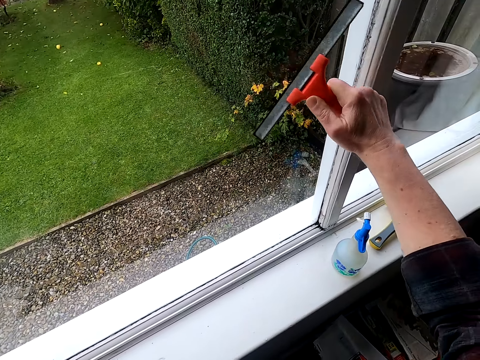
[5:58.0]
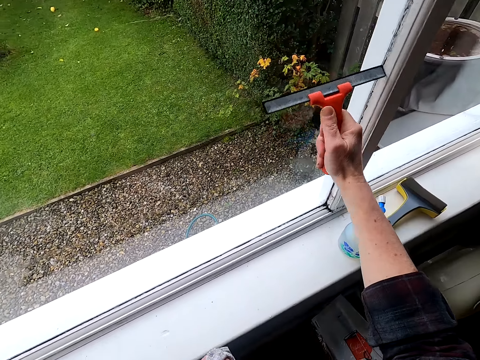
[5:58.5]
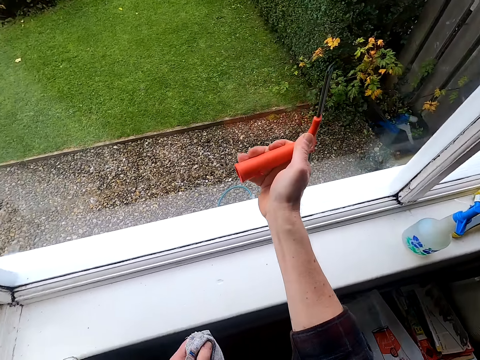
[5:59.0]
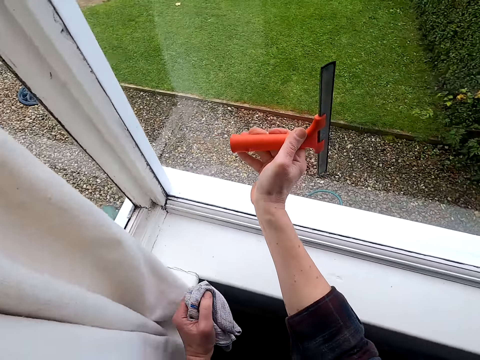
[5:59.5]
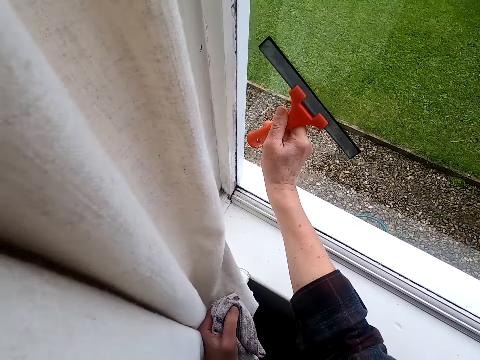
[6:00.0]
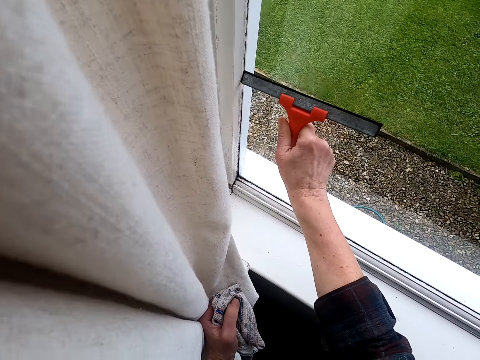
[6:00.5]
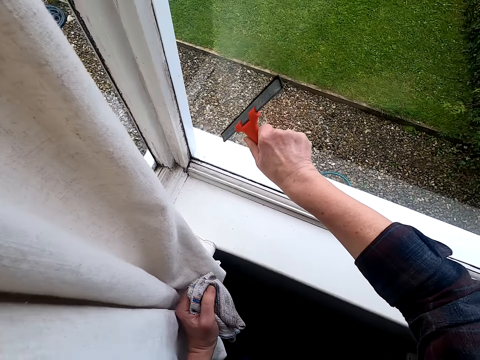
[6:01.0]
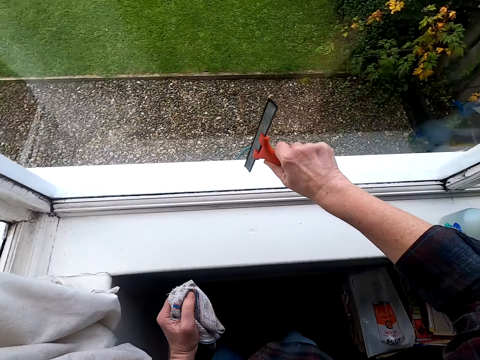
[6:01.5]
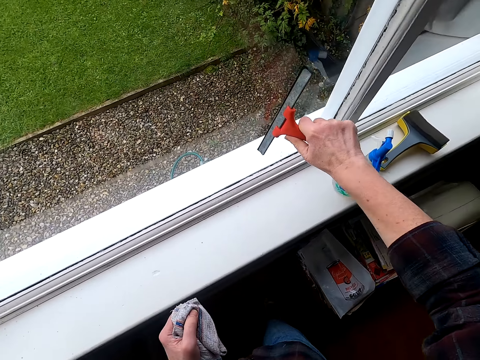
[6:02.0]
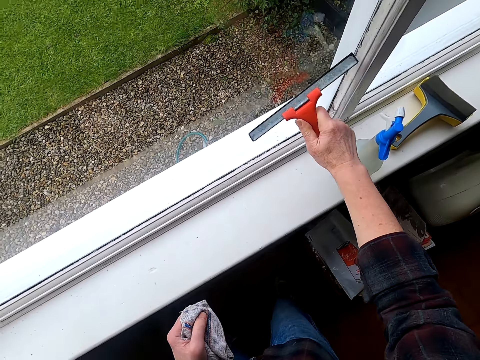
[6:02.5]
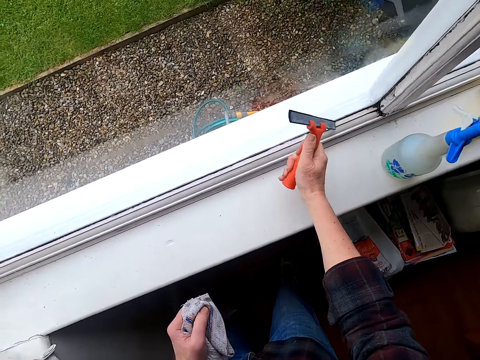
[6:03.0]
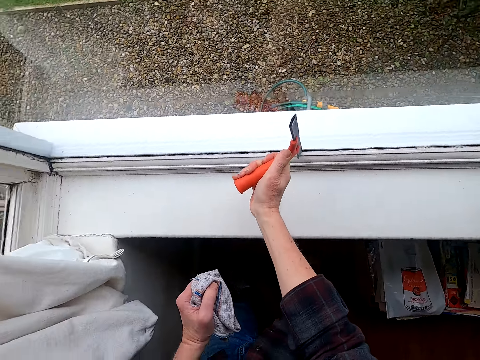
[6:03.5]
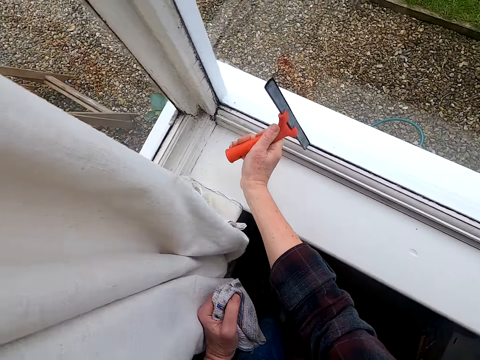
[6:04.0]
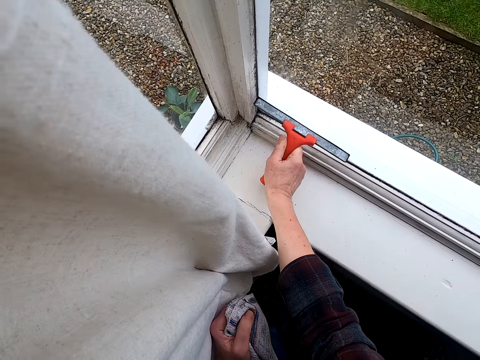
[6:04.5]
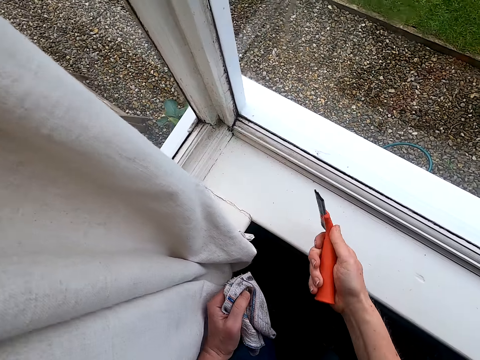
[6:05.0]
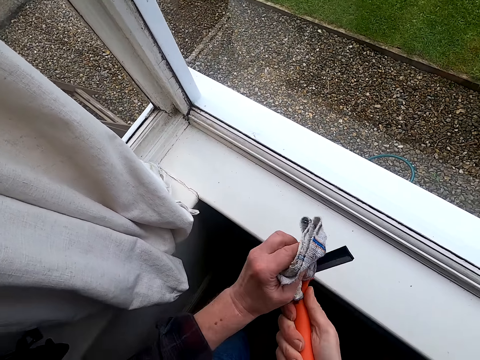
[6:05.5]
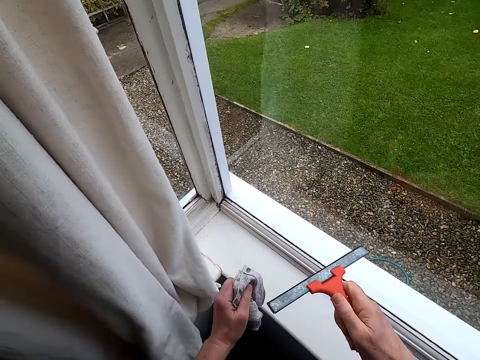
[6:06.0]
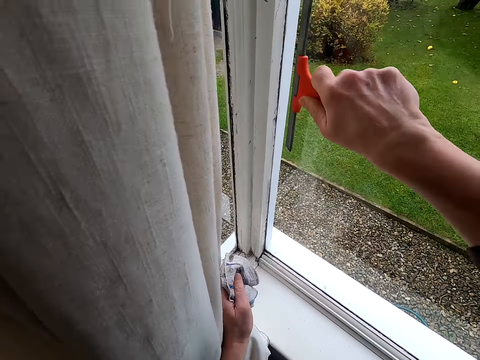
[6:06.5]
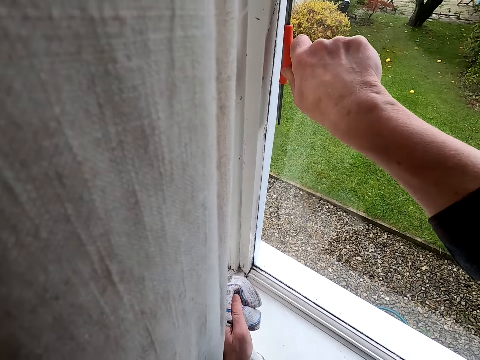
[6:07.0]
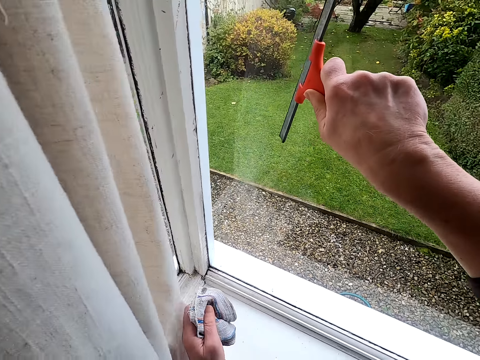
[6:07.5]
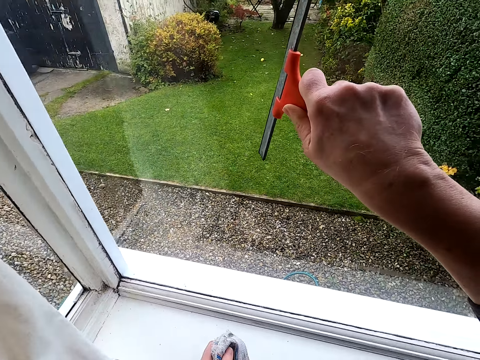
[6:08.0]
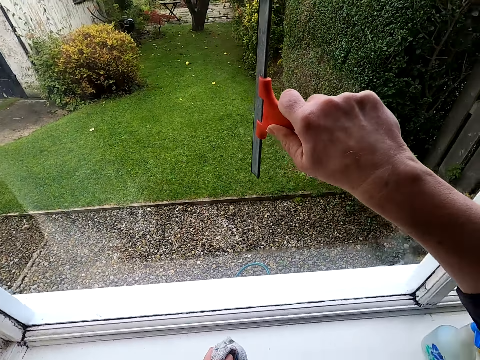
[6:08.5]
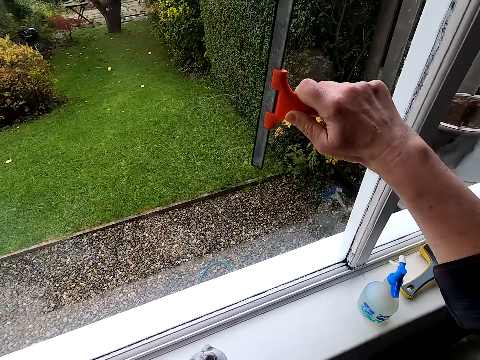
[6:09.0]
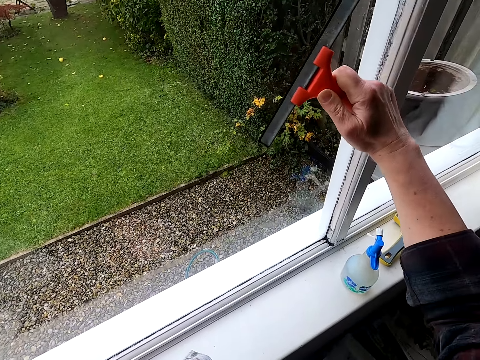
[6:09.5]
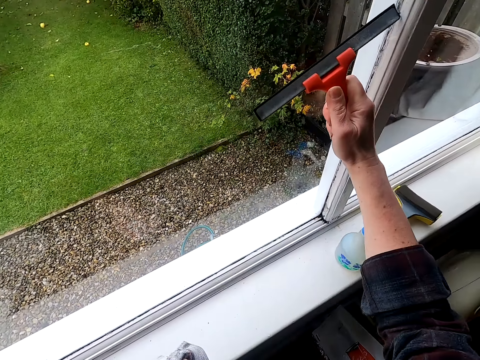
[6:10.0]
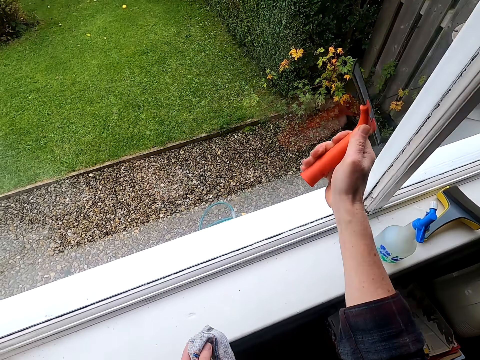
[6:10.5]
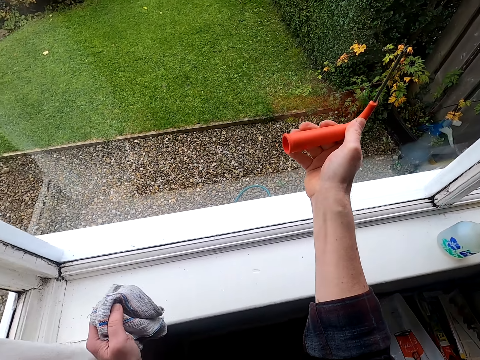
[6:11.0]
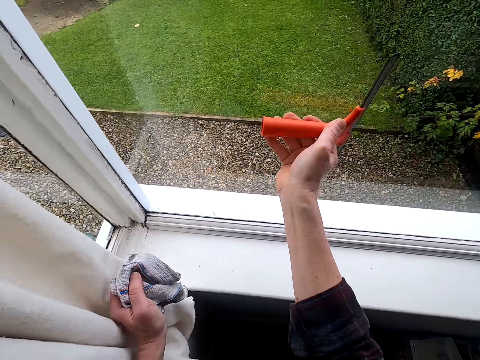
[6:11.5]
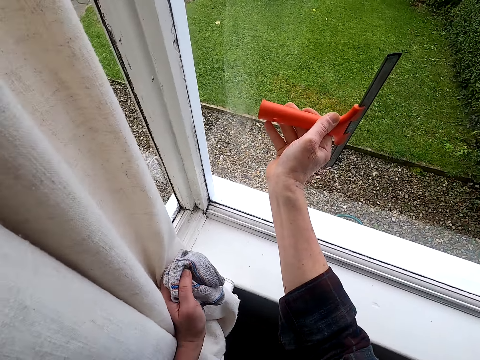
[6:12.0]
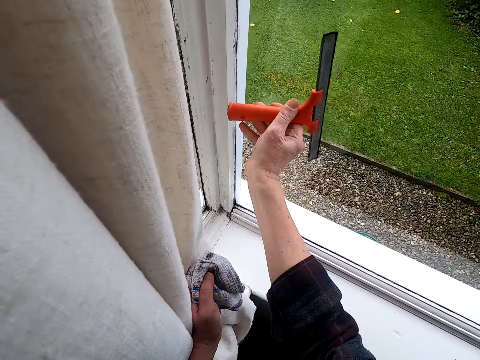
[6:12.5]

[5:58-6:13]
The camera wearer wipes a squeegee with a kitchen towel. They clean a window glass with the squeegee.

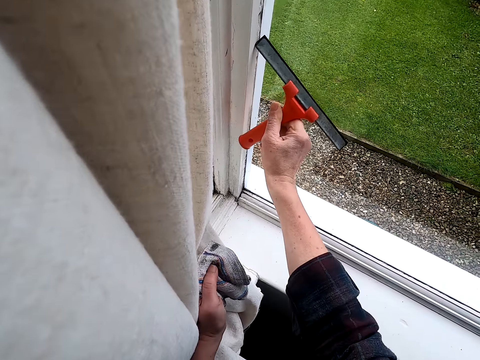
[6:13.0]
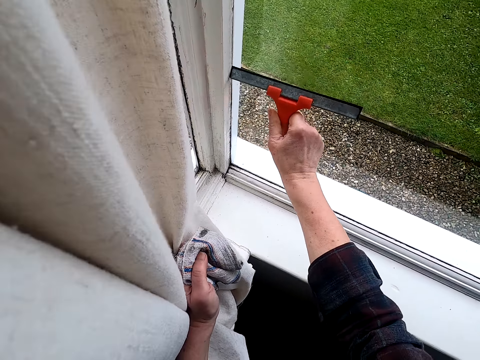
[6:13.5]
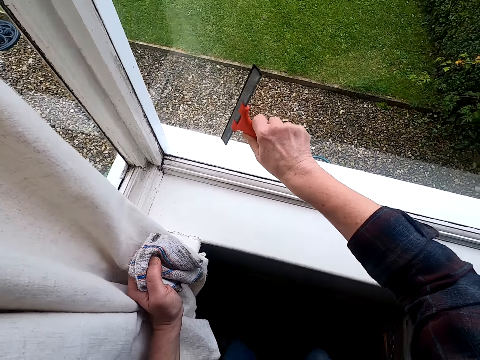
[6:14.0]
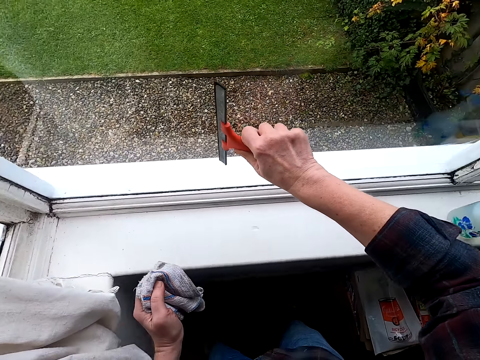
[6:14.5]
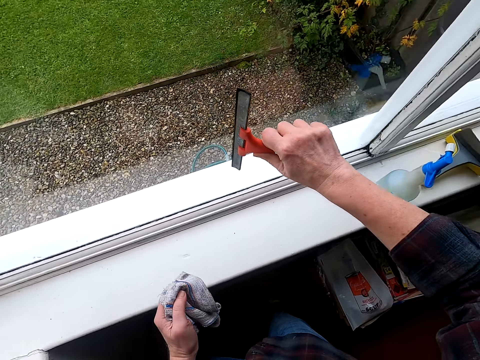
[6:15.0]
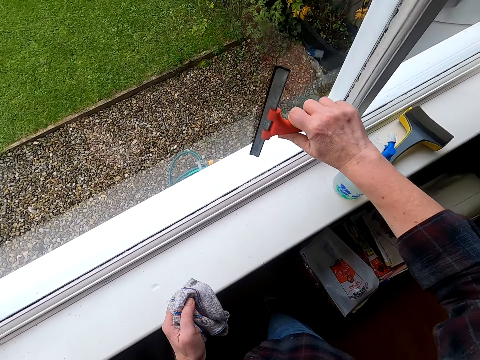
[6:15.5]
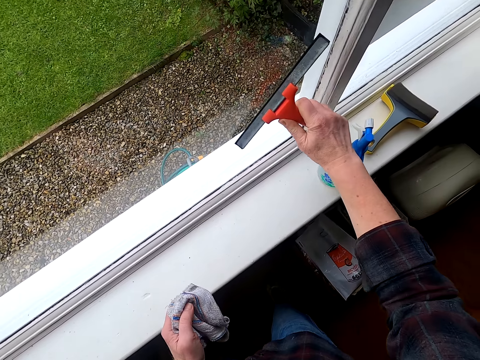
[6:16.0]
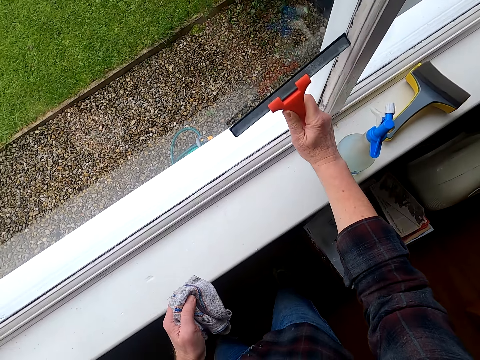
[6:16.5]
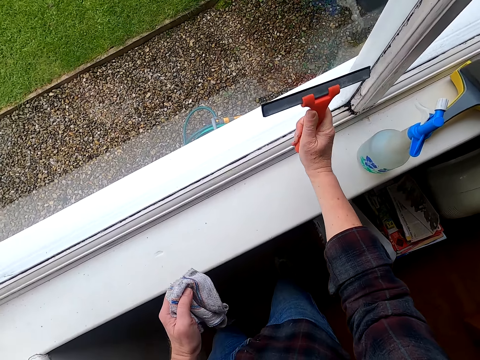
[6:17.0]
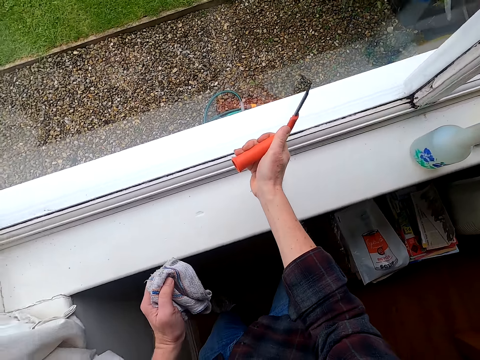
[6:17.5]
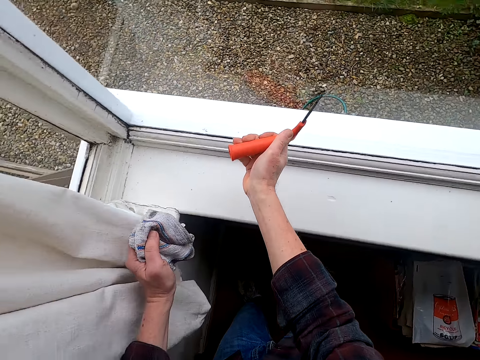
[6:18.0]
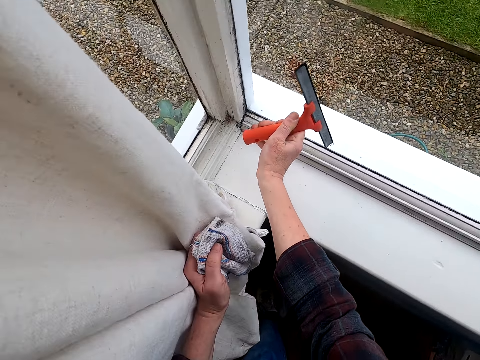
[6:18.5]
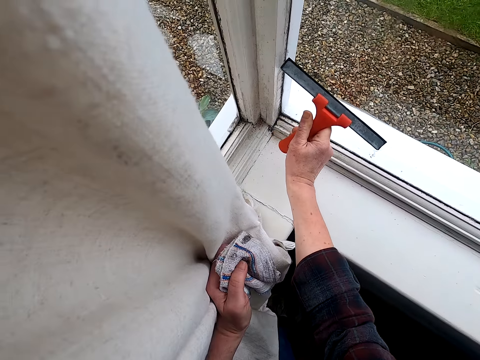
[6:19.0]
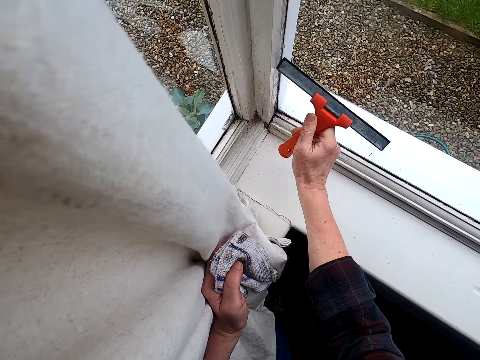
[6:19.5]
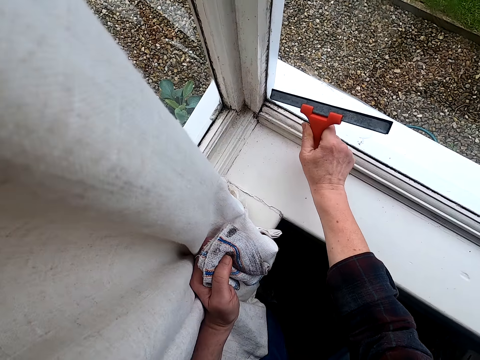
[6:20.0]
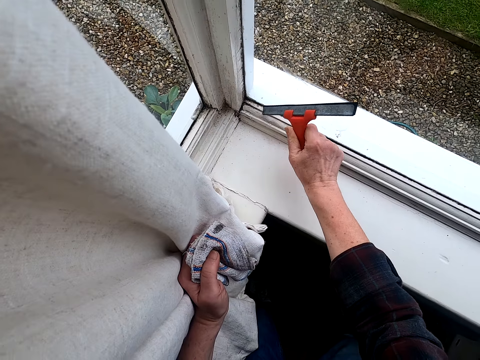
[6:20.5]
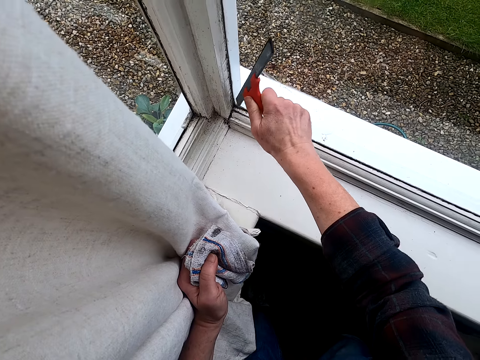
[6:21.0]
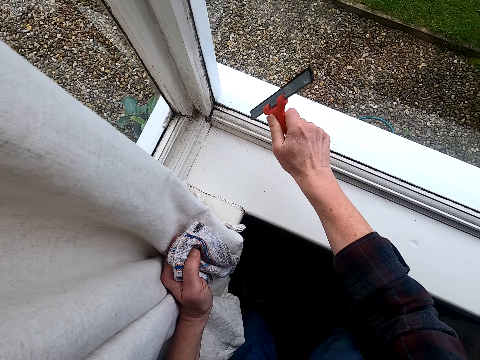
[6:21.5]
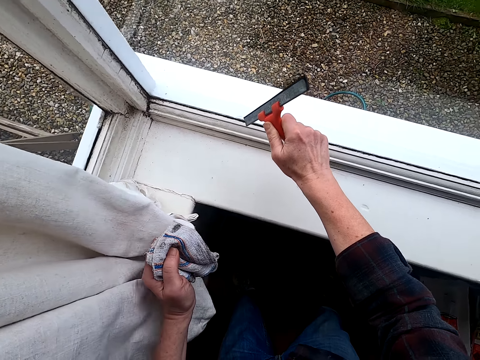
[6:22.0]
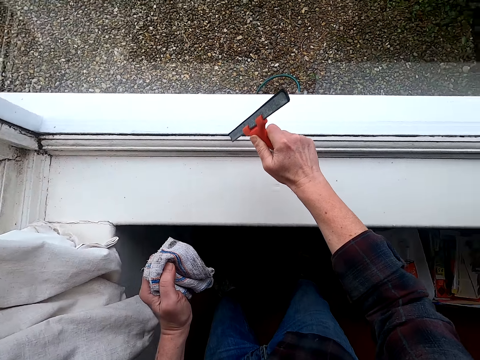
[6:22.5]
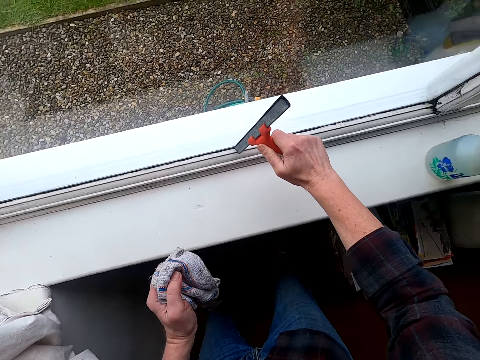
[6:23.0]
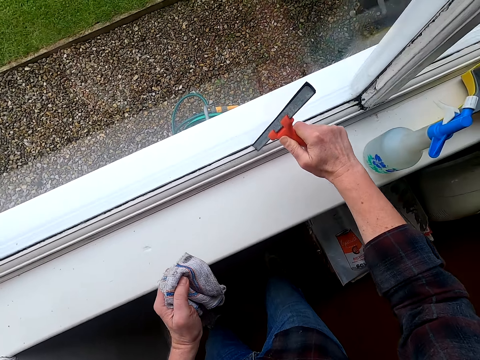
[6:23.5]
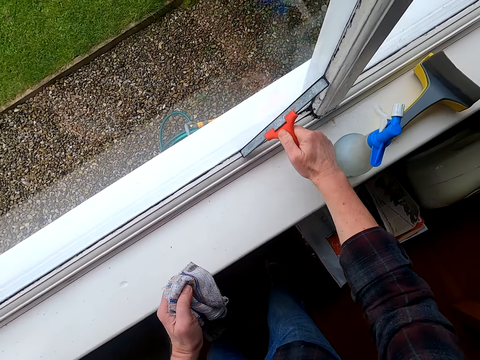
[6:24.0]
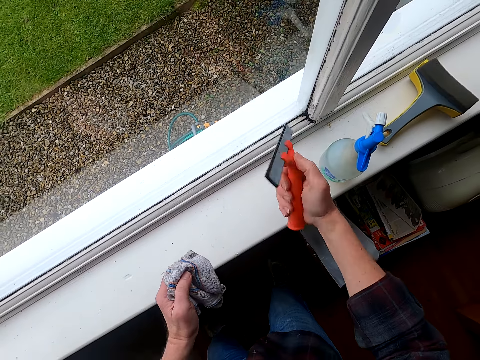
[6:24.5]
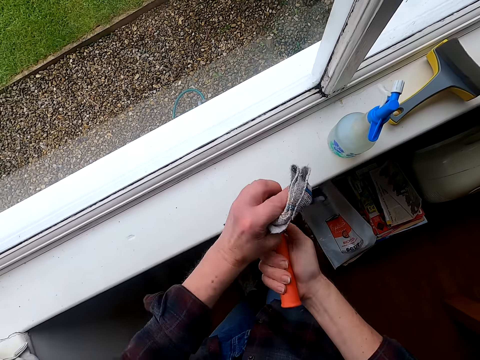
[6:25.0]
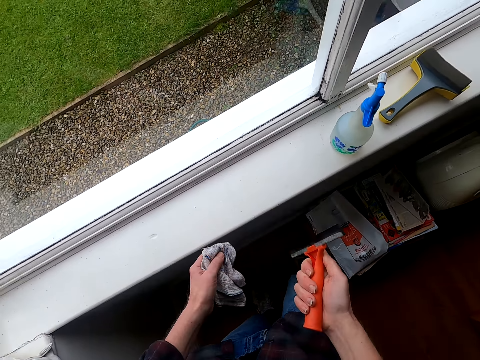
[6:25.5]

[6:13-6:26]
The camera wearer wipes a squeegee with a kitchen towel.
